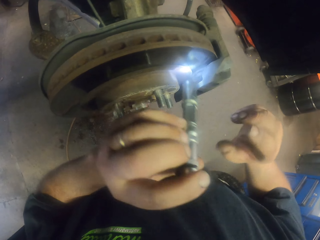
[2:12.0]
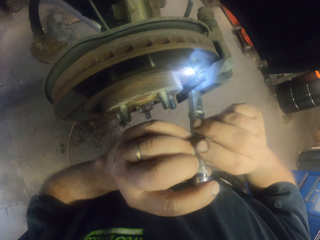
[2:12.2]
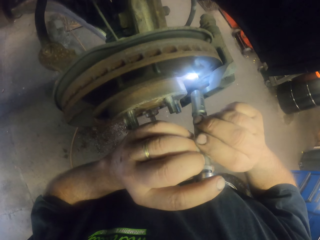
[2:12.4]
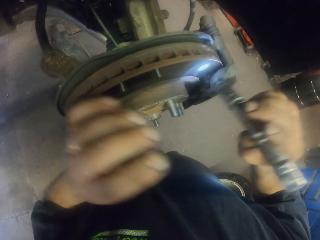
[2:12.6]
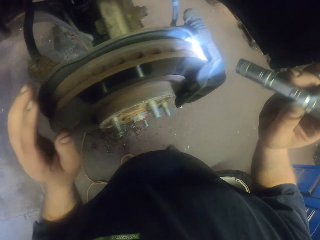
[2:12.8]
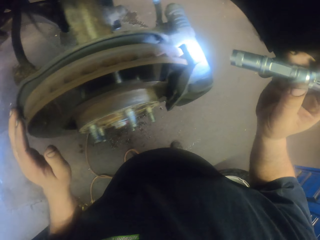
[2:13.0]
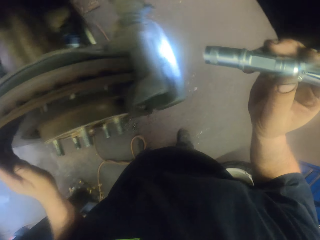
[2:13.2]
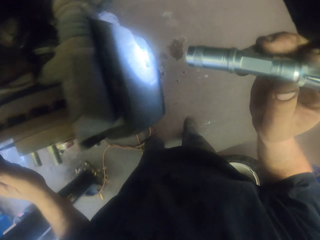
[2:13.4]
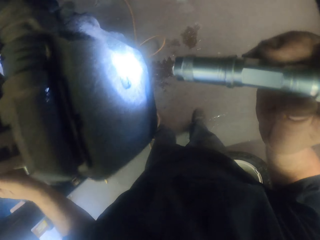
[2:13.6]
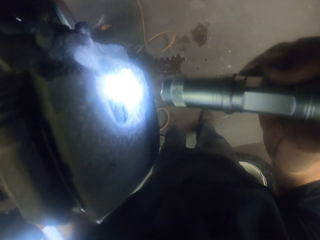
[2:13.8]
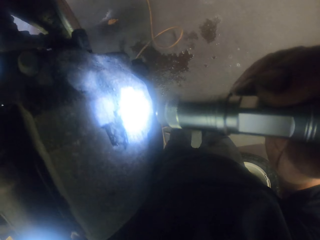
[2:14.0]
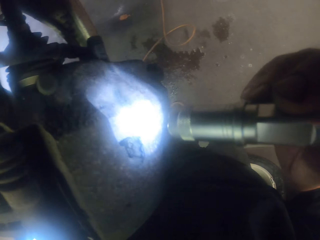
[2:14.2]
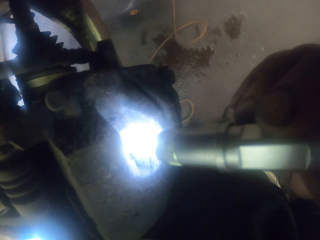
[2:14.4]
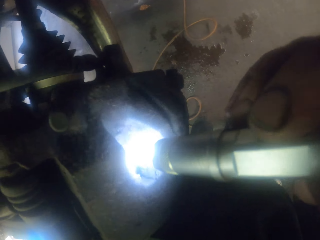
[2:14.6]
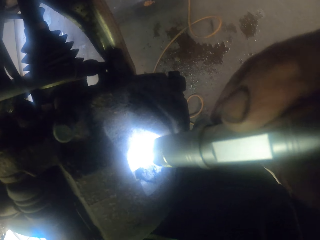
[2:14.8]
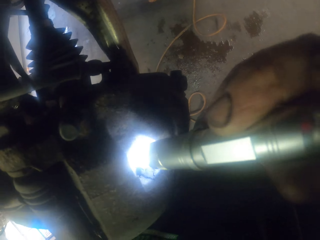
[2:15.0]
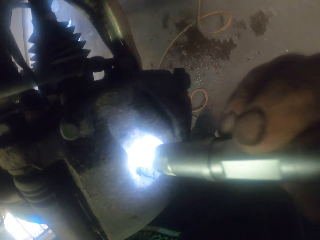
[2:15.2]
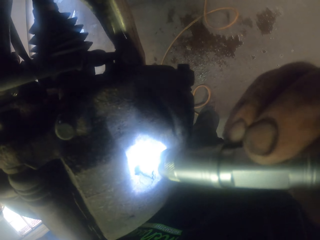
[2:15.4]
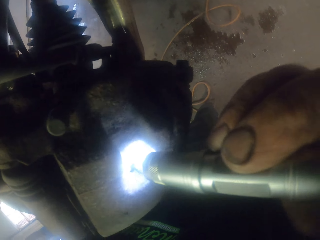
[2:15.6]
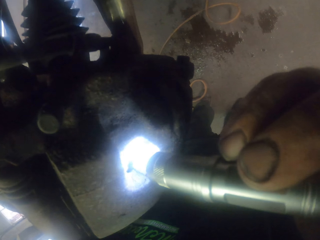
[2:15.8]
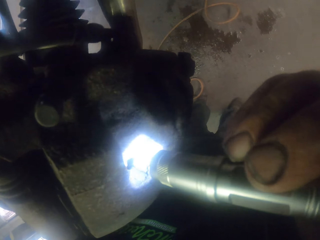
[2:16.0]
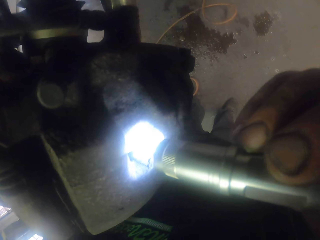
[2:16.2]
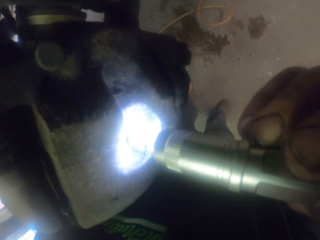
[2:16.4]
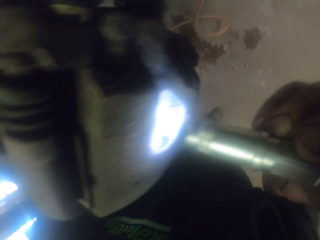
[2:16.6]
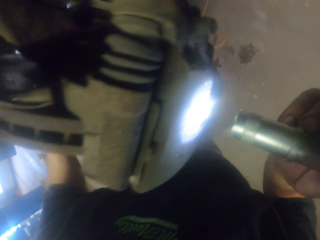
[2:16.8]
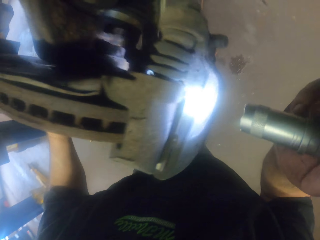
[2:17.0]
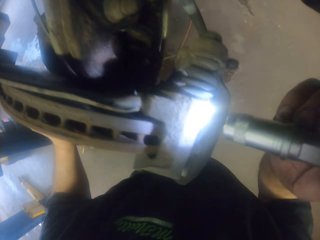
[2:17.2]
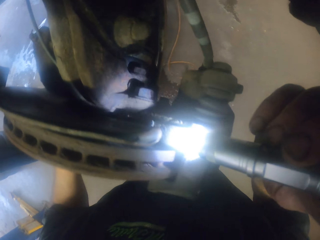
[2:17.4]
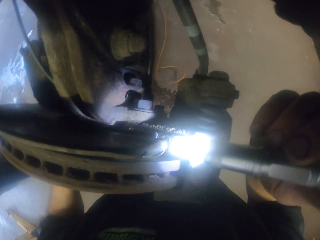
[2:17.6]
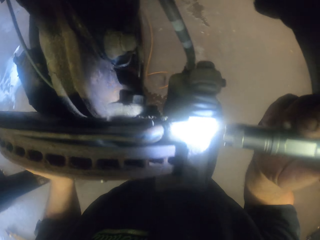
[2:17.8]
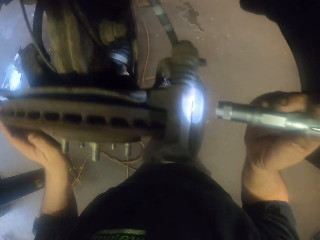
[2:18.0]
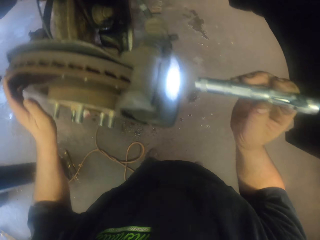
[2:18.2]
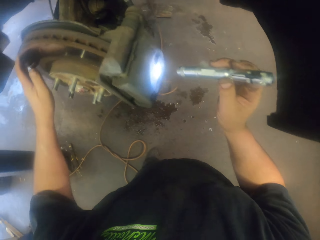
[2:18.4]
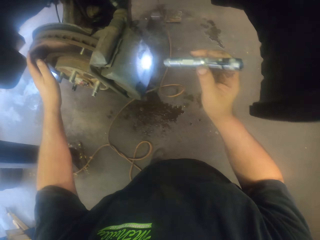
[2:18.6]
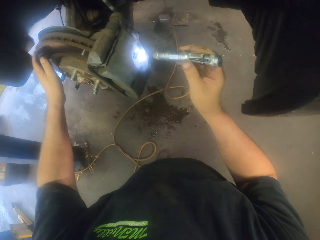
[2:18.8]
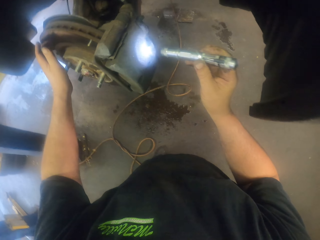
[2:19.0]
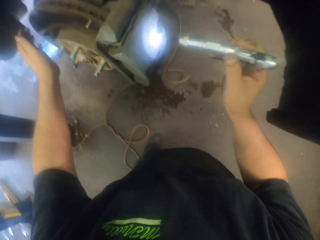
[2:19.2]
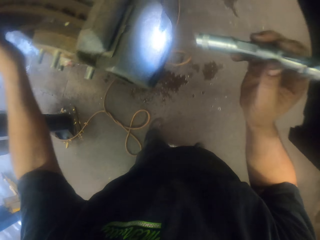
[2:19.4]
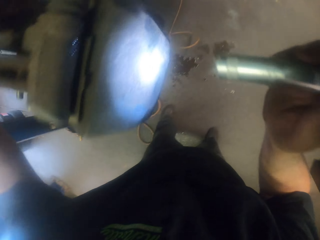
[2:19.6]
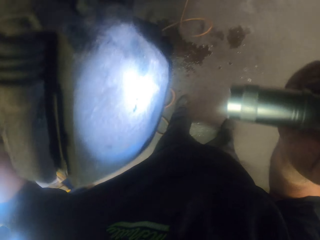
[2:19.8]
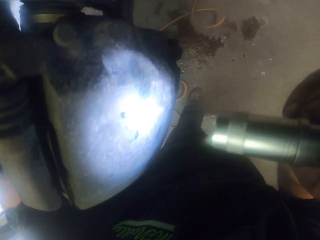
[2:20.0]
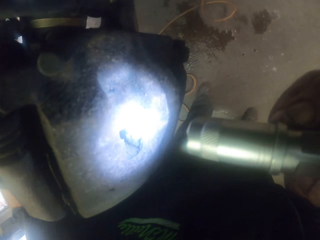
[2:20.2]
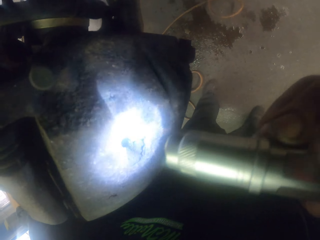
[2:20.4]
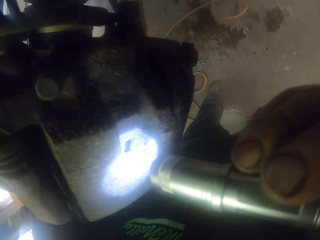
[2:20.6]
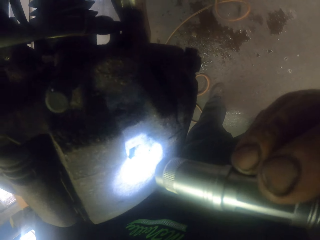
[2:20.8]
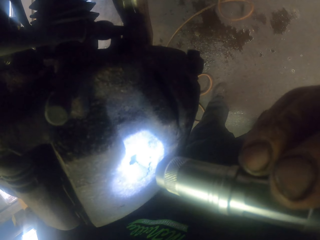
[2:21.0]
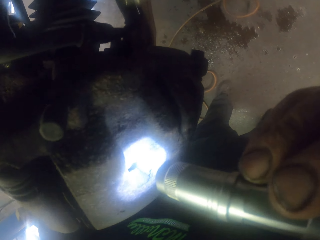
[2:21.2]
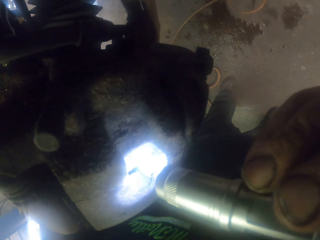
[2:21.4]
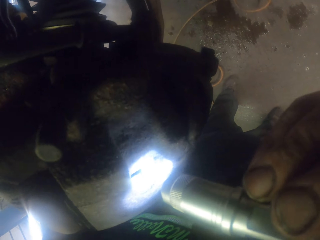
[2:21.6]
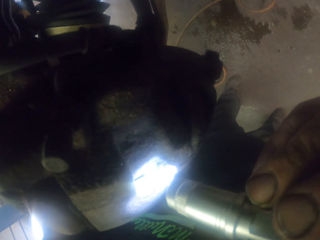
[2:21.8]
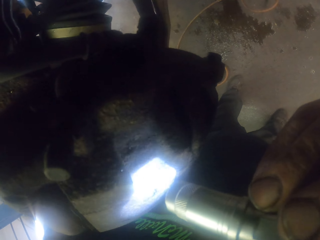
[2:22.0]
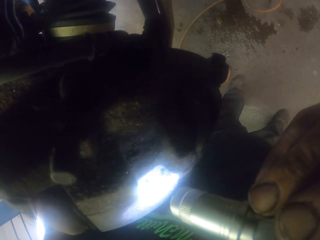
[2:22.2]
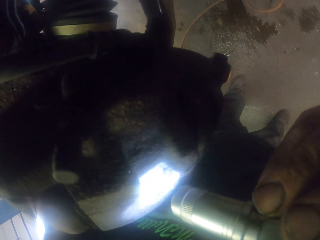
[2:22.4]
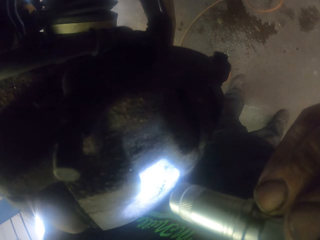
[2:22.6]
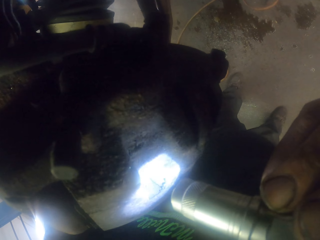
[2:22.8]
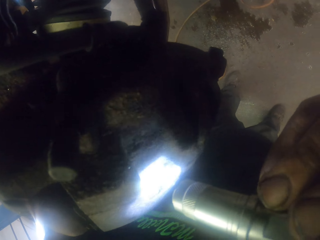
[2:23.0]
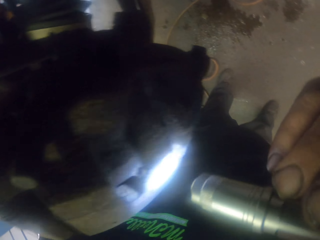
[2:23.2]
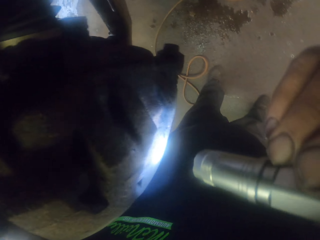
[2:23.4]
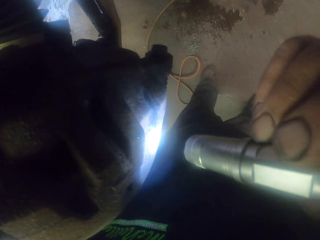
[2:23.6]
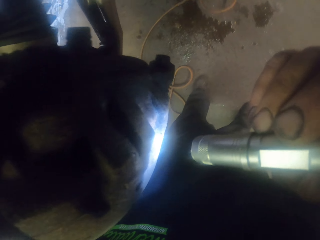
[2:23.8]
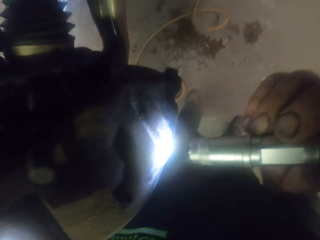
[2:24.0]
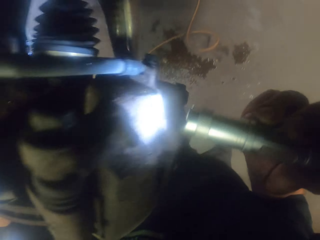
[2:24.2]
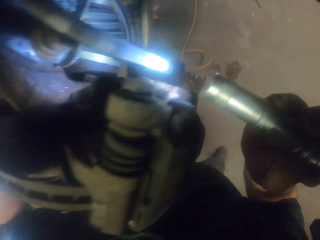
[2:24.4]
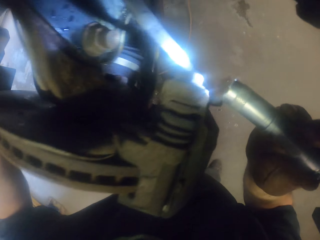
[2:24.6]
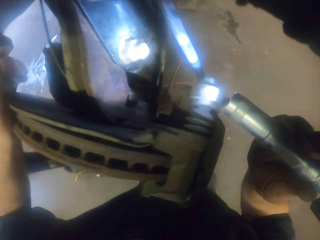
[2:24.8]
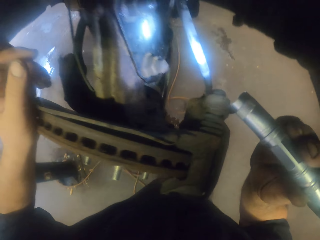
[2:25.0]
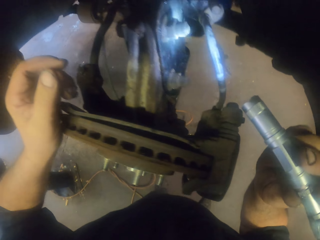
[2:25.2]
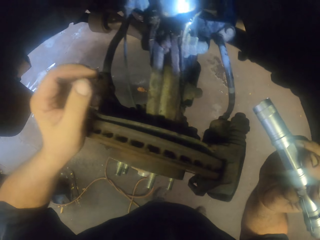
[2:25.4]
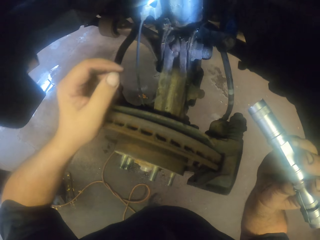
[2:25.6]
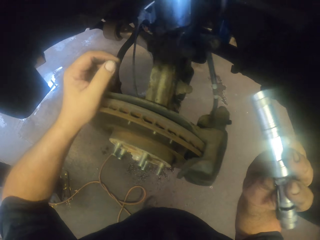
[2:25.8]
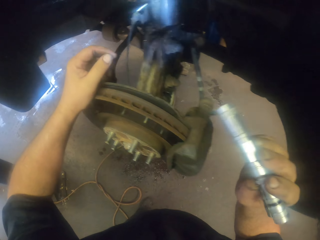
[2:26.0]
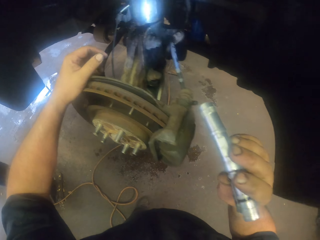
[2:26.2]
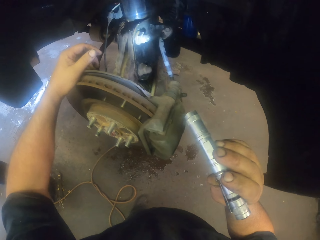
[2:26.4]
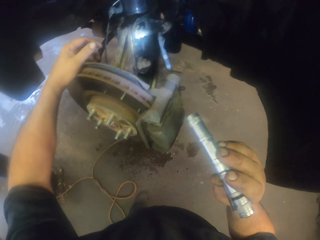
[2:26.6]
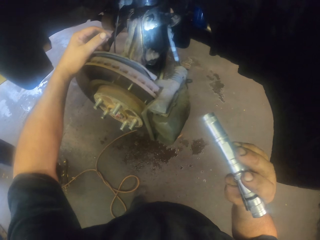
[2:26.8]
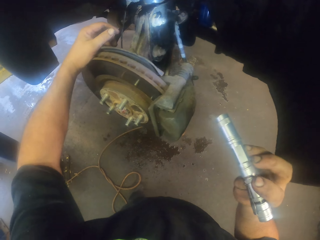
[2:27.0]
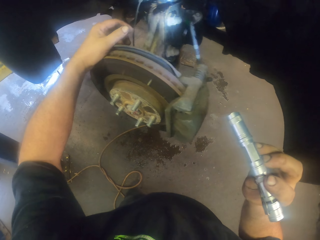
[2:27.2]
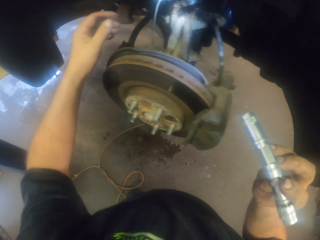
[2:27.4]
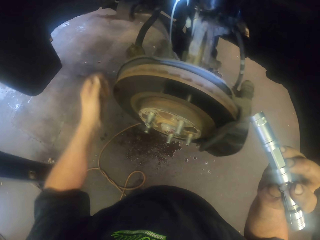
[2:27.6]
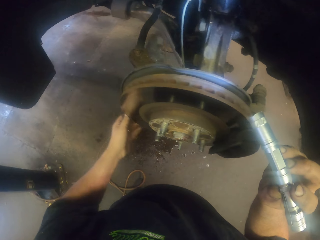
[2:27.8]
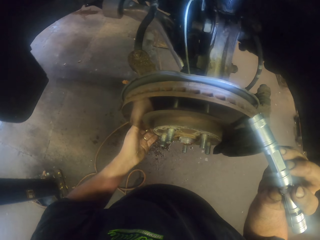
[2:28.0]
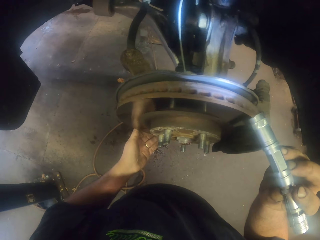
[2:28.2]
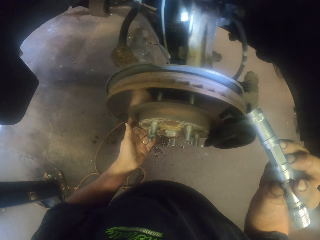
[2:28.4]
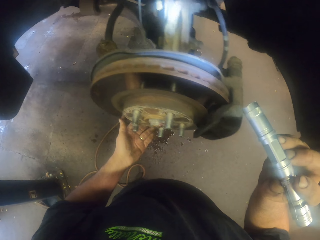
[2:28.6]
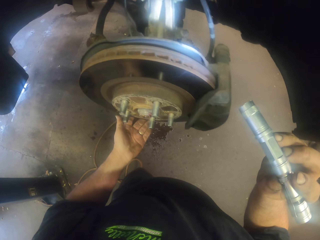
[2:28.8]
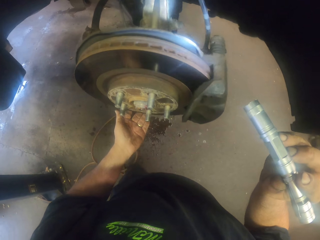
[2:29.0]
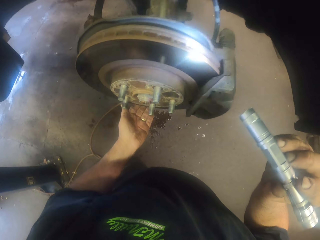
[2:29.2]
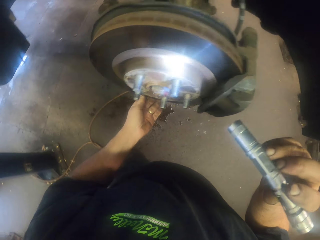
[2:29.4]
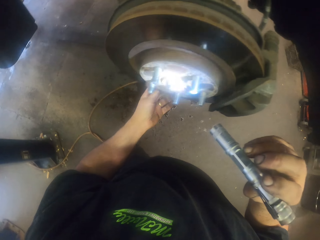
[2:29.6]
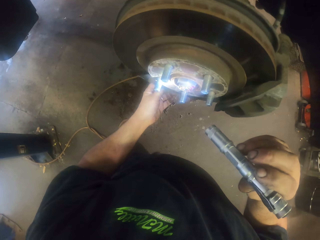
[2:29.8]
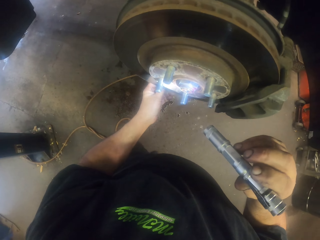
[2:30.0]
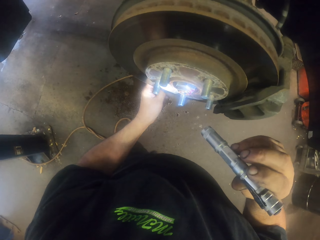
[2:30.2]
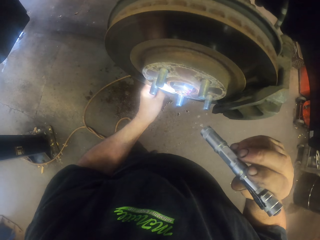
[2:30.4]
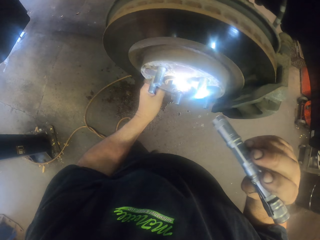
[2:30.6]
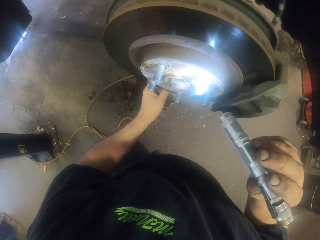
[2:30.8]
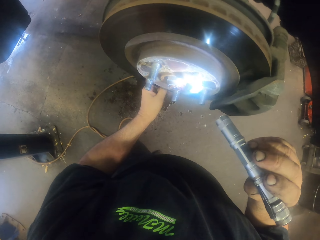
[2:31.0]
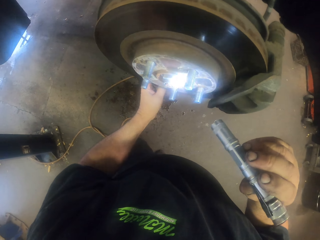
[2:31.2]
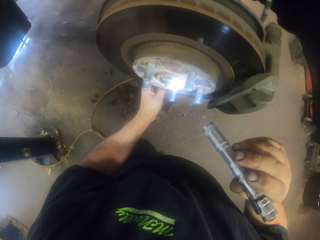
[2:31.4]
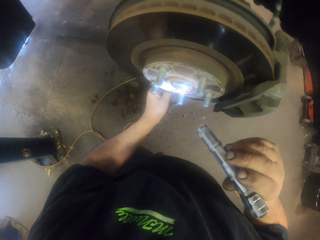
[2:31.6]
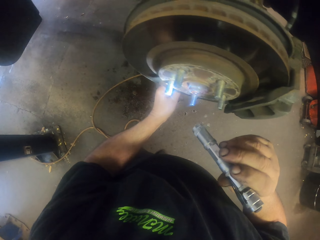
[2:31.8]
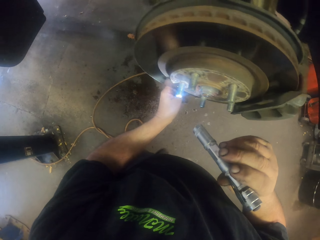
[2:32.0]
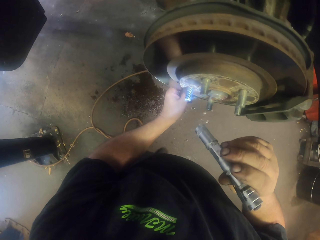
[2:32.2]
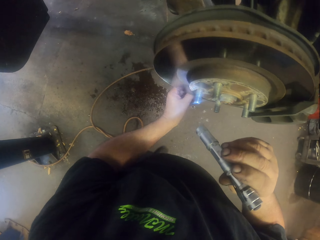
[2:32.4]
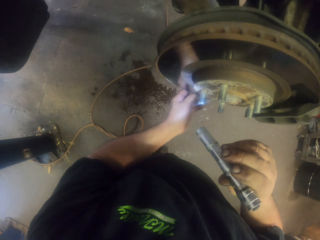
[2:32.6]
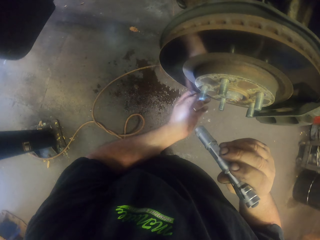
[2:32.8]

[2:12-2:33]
The camera wearer turns to the side. They hold a torch. They turn to the side. They look at the car part with the torch. They hold the wheel disc with the left hand. They look at the wheel disc with the torch. They hold the torch.
